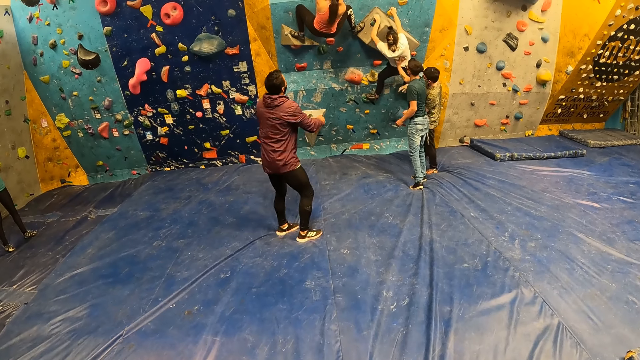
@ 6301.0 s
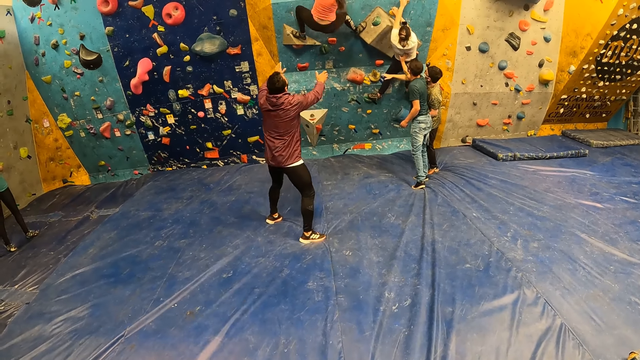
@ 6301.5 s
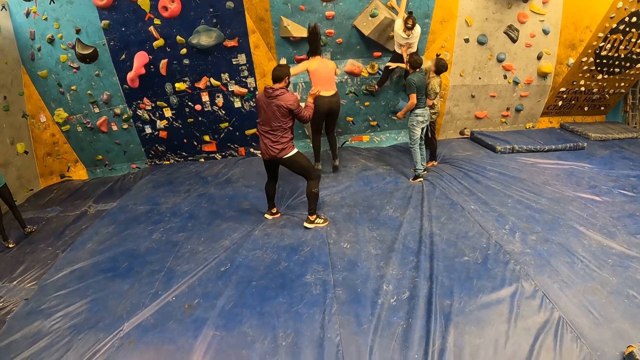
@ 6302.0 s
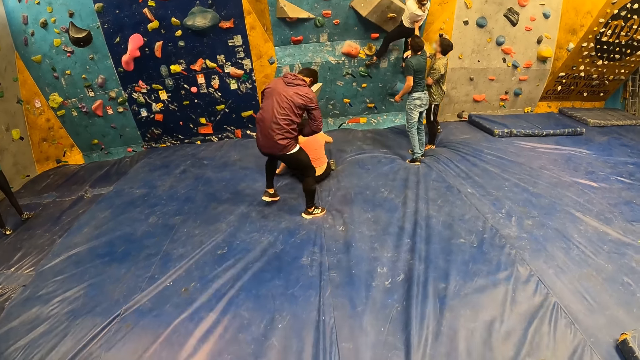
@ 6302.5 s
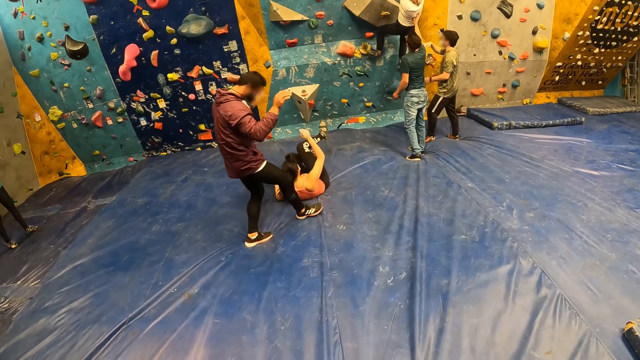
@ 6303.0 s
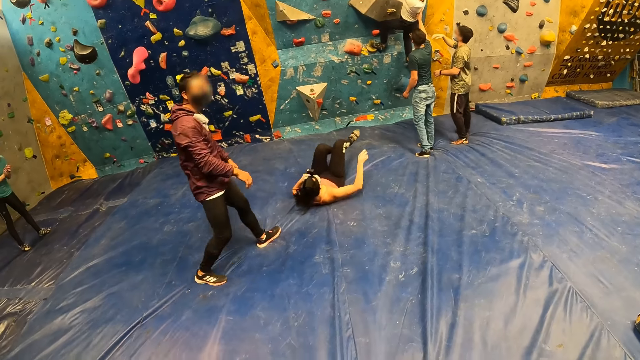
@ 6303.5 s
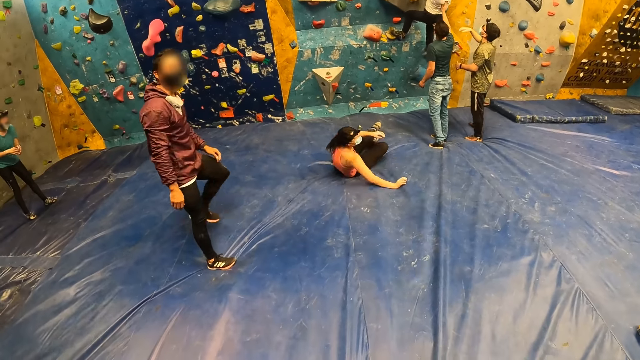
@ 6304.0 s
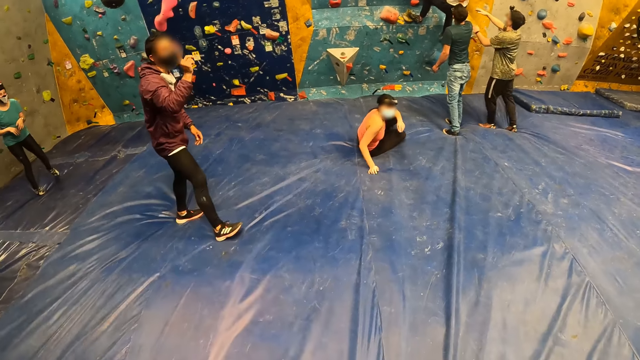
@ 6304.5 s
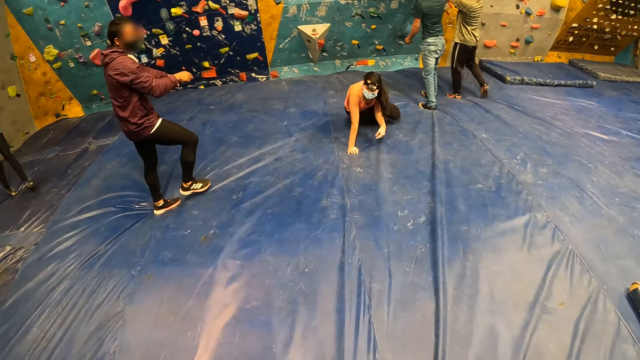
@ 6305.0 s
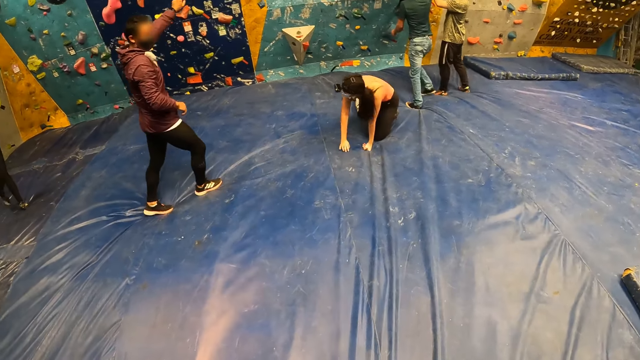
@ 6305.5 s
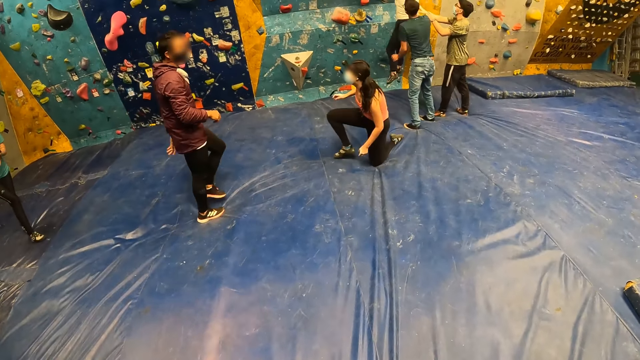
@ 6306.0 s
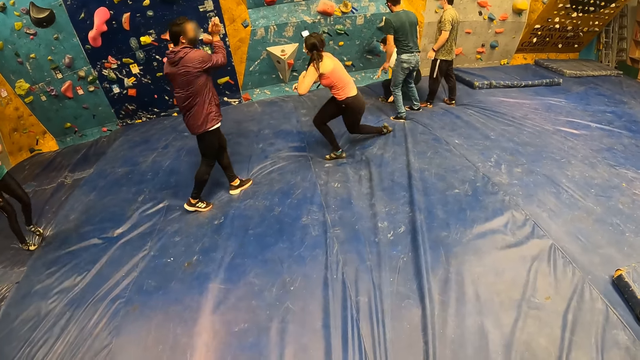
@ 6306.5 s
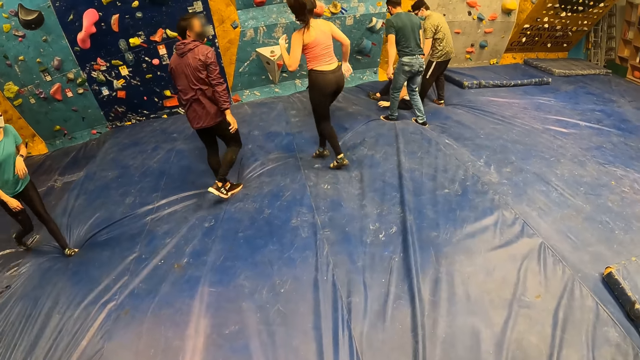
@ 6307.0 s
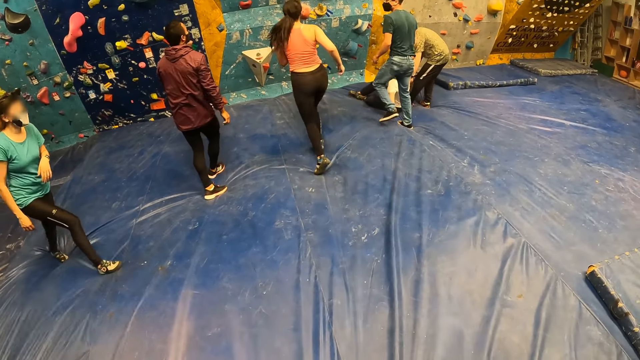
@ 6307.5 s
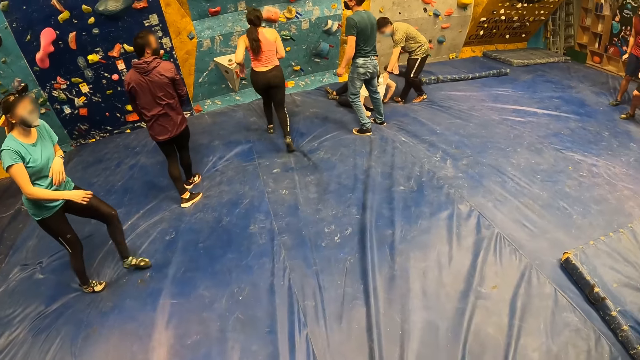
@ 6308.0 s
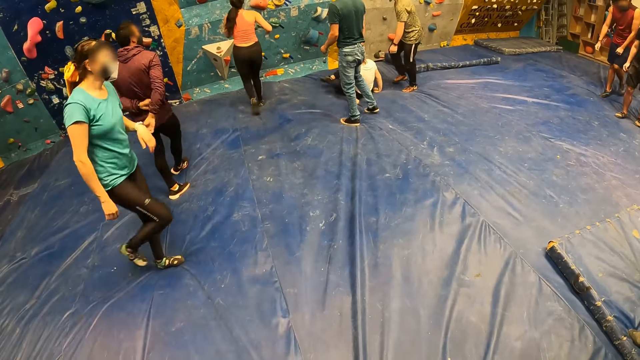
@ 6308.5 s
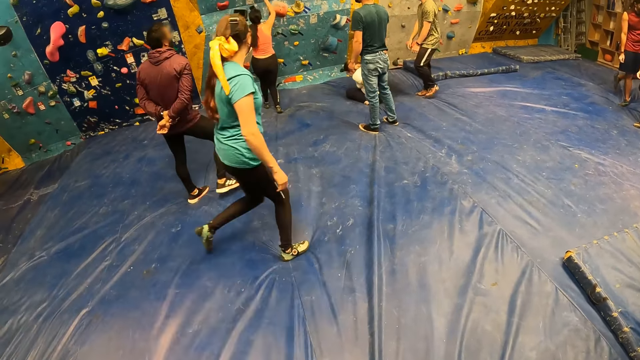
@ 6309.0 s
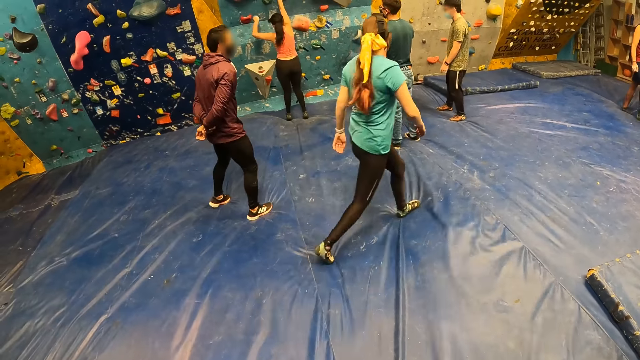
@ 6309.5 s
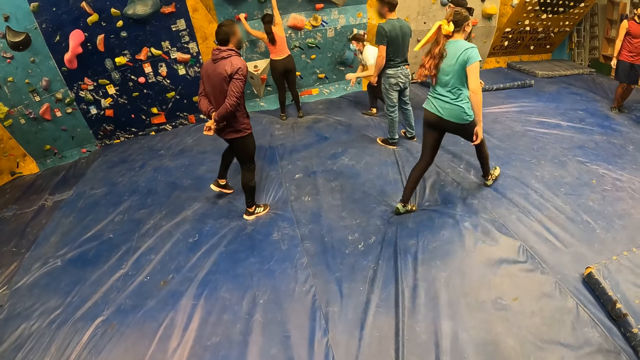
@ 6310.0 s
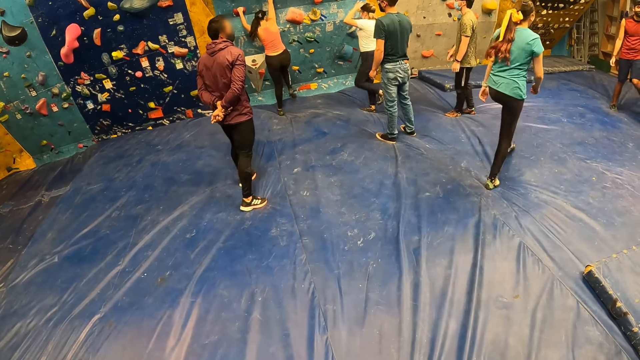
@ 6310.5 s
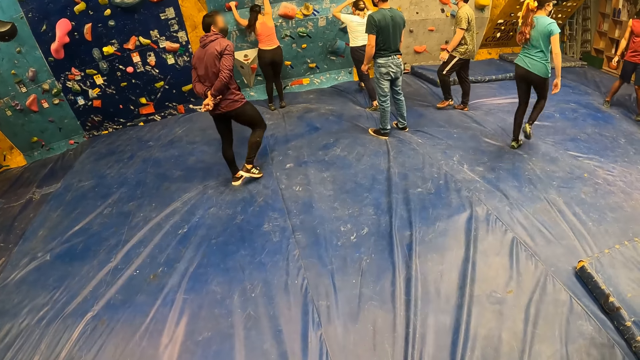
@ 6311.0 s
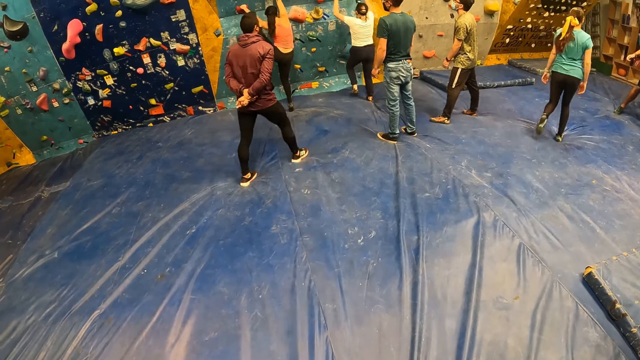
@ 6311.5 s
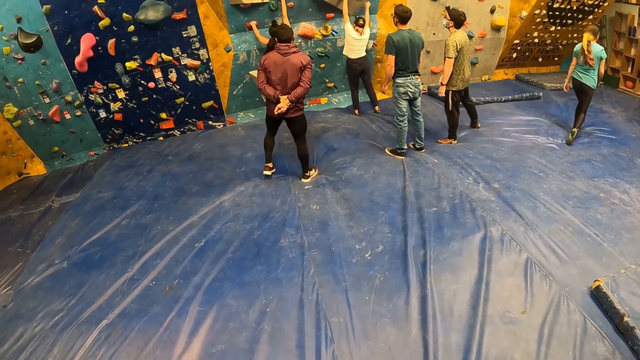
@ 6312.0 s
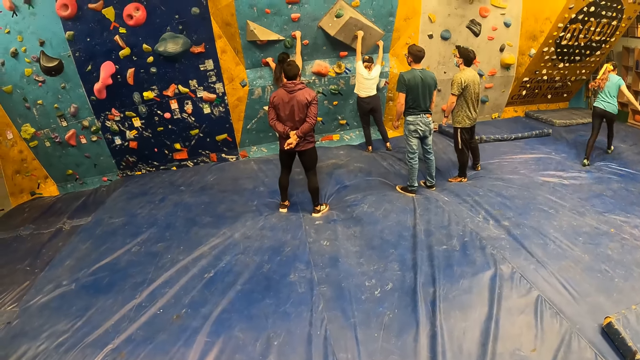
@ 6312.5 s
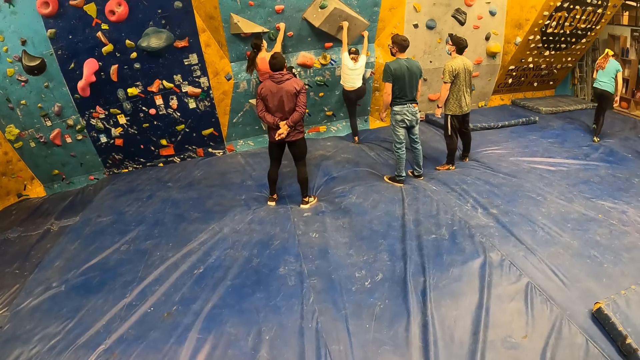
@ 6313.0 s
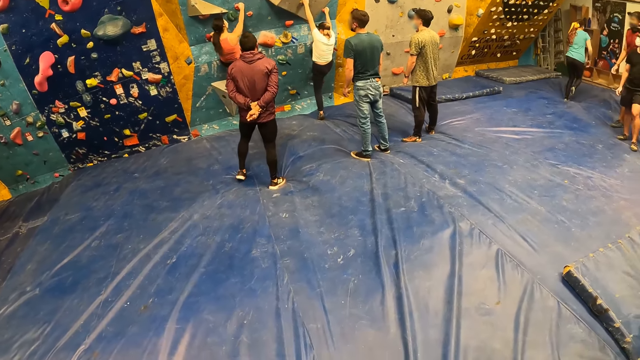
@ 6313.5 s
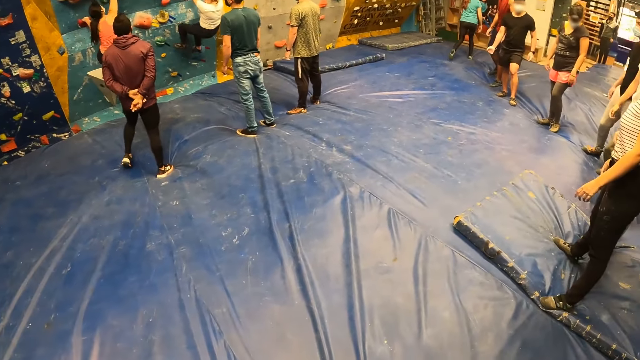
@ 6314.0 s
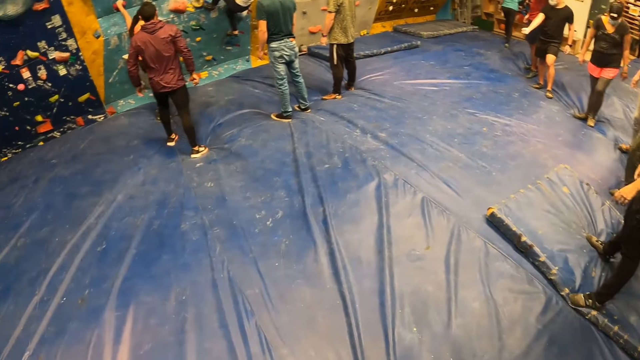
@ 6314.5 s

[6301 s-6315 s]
A man stretches his hands up. Another man points with his right hand. A woman jumps down from the climbing-wall. The woman falls on the floor. The woman stands up from the floor. The camera wearer talks to a person. Another woman jumps down from the climbing-wall. The first man crosses his hands behind his back. The camera wearer looks around. The first woman climbs the climbing-wall. The other woman touches the head camera with both hands. The other woman climbs the climbing-wall with both hands.

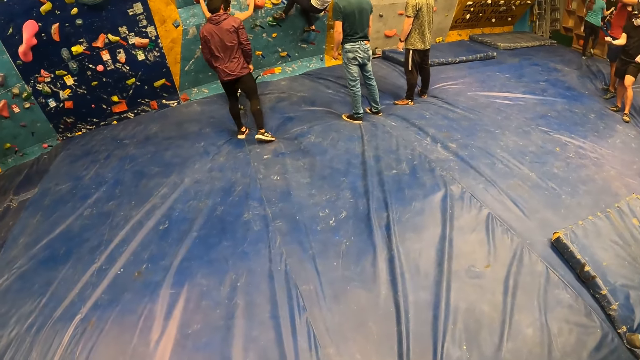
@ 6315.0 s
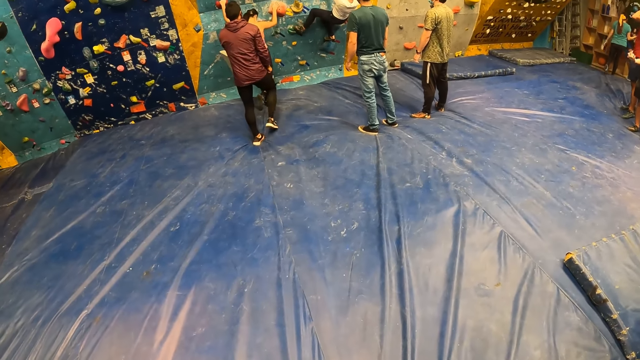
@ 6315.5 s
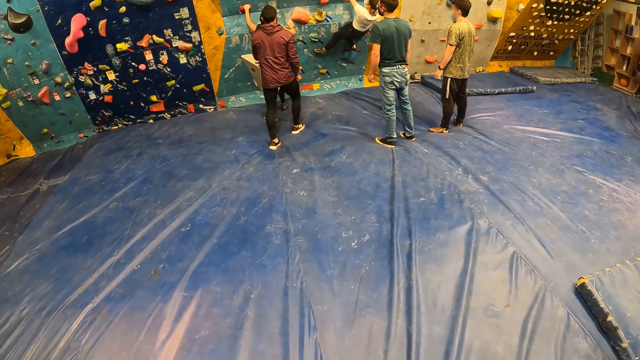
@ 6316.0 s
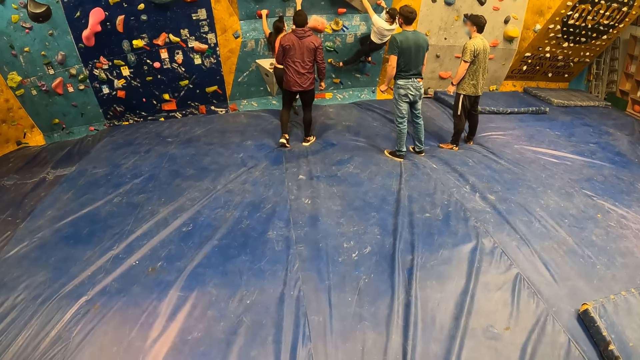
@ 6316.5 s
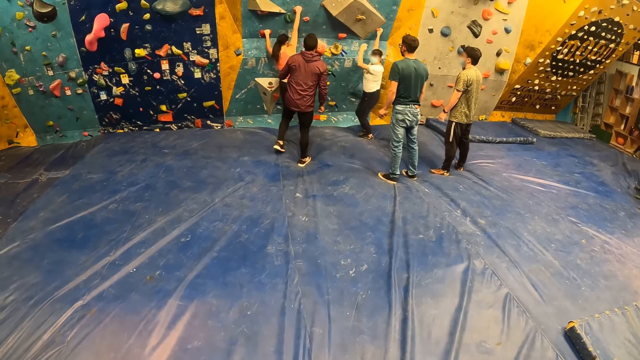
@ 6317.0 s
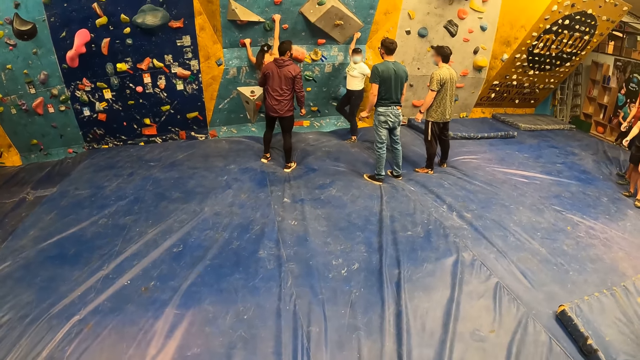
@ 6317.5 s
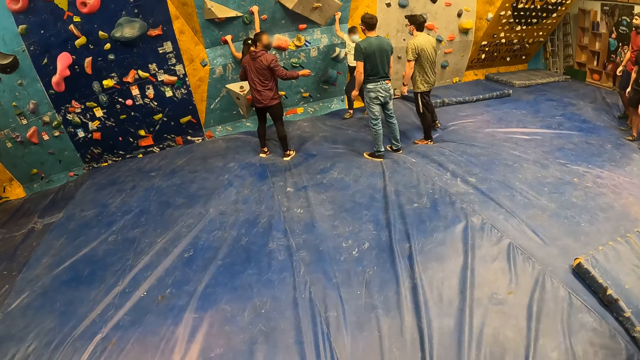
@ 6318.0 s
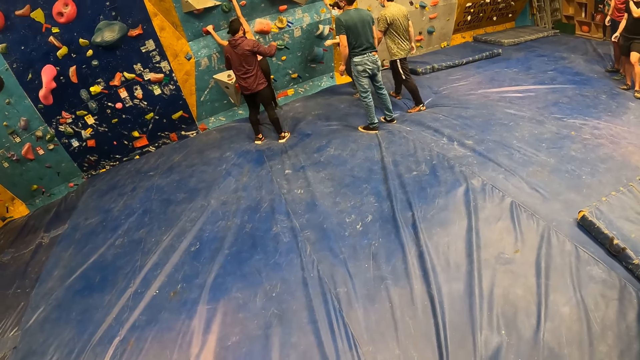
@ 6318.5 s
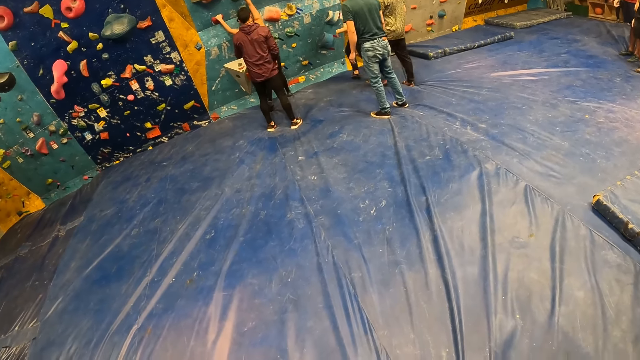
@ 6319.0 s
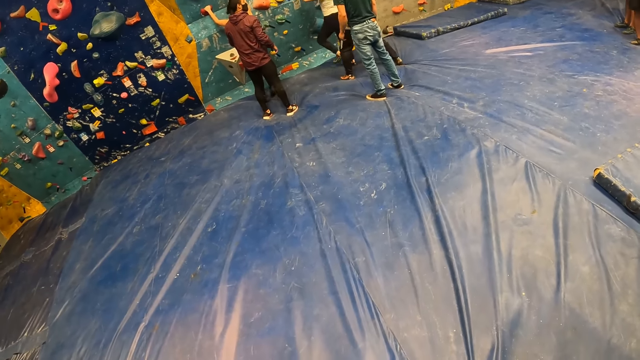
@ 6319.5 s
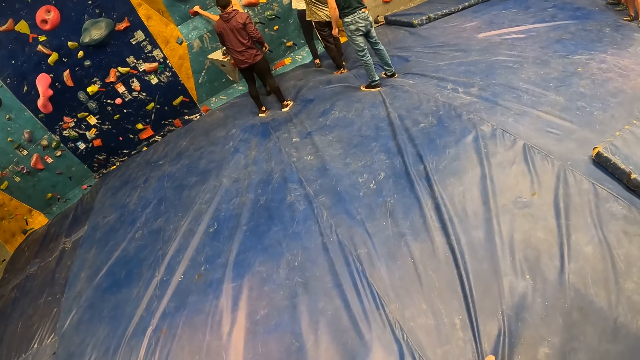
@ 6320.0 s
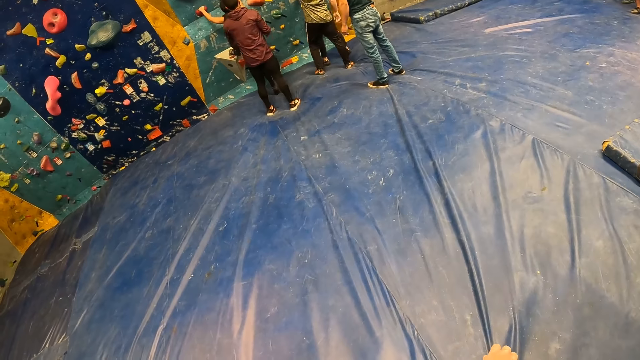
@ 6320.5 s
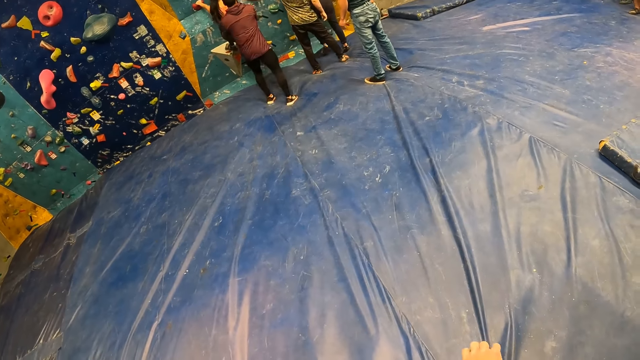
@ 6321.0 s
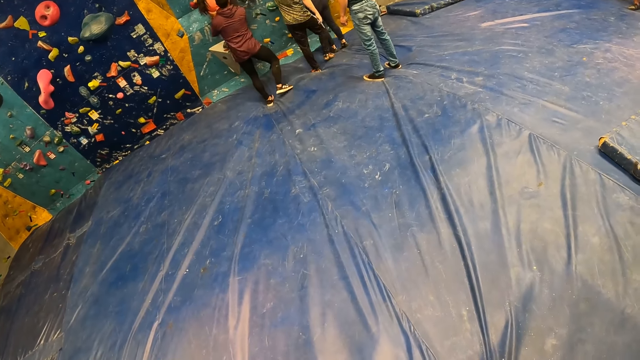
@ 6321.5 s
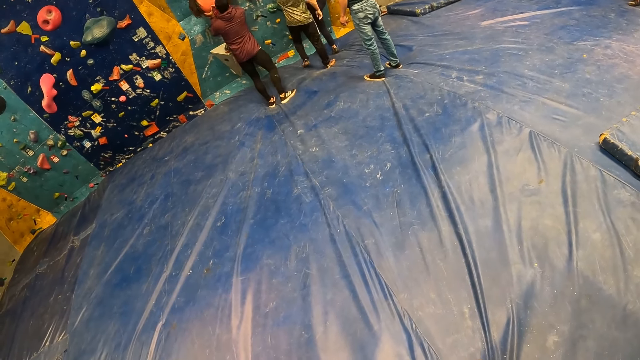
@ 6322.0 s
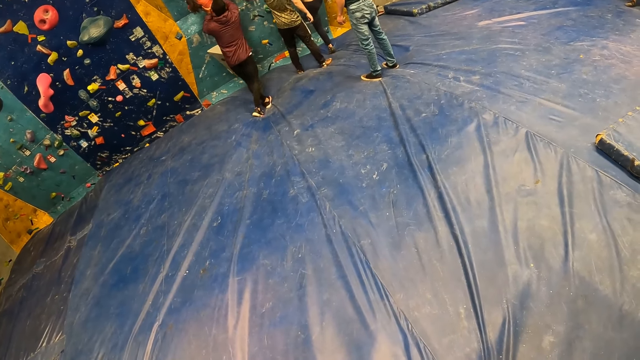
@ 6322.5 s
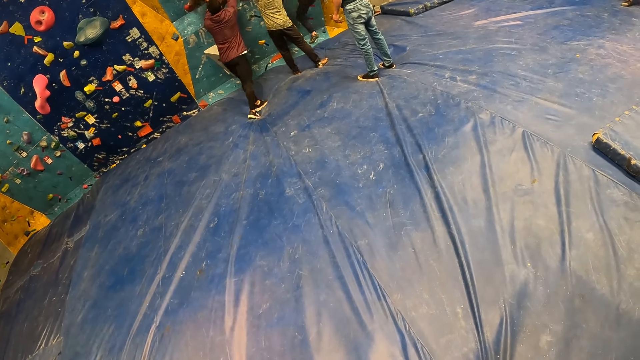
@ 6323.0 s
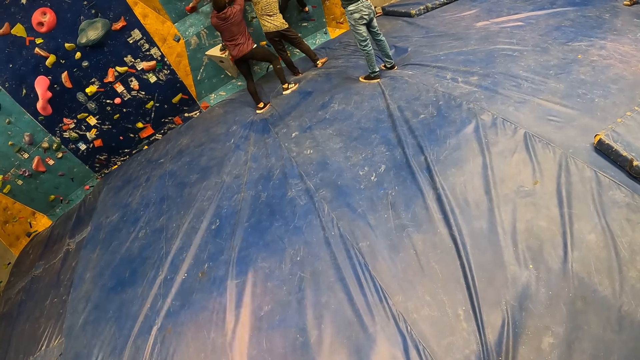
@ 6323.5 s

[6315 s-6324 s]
A woman jumps down from the climbing-wall. A person climbs the wall. A man gestures with his right hand.
